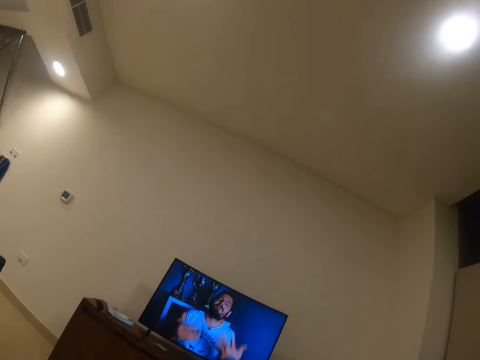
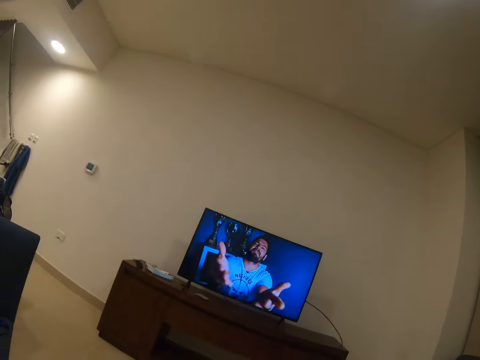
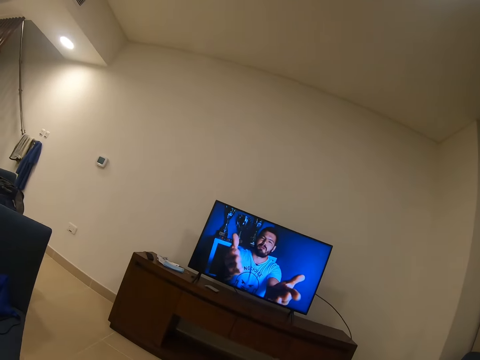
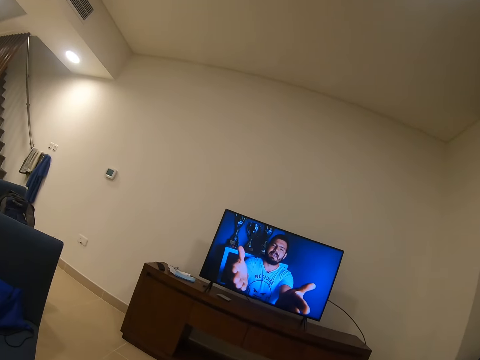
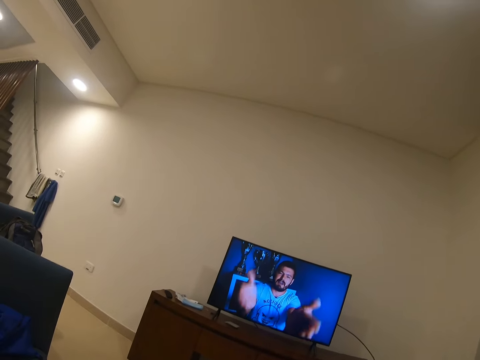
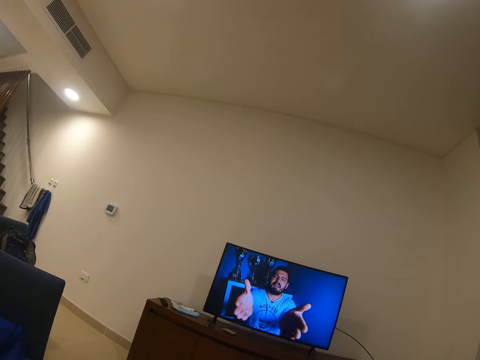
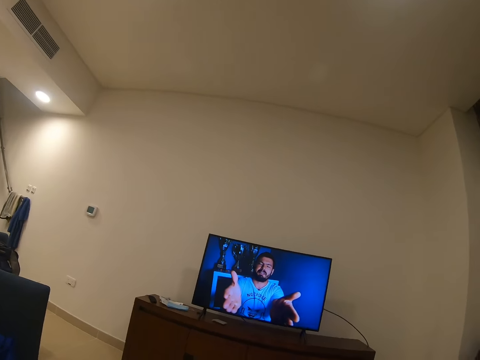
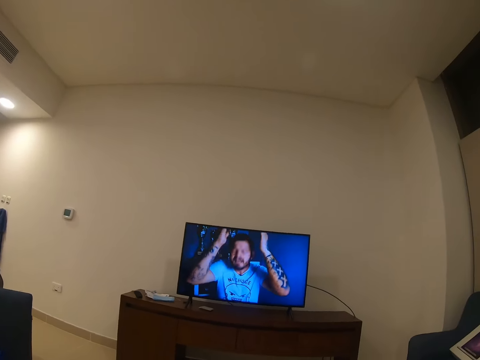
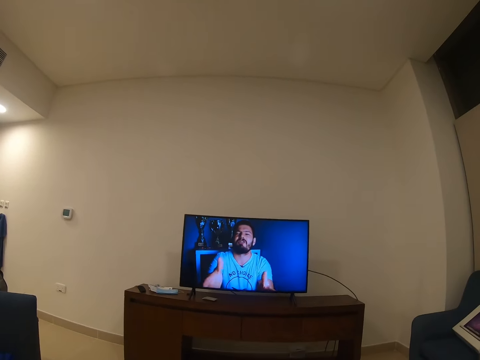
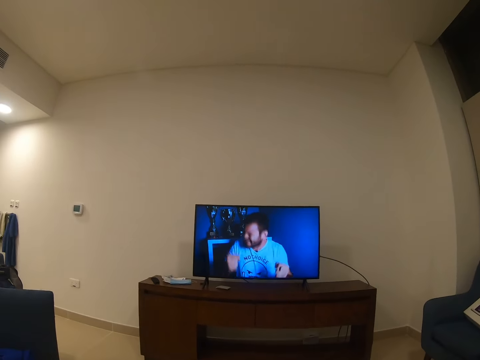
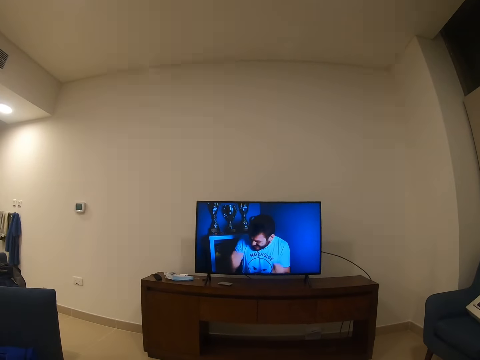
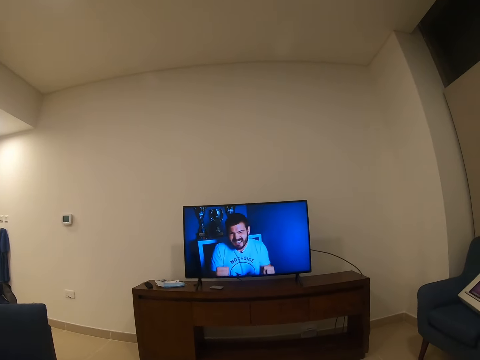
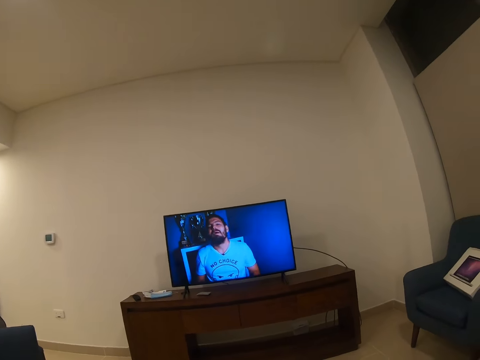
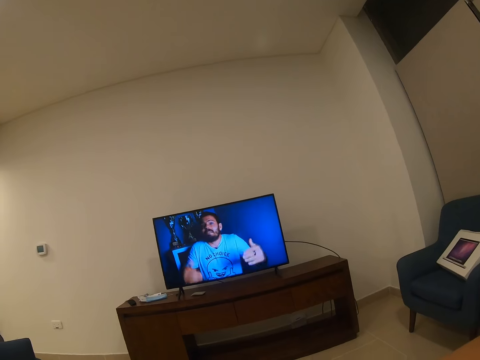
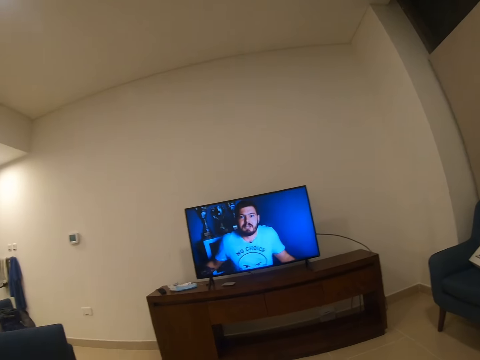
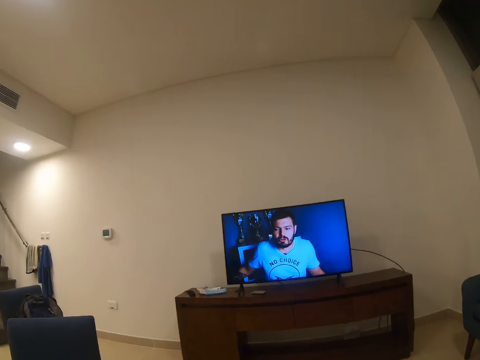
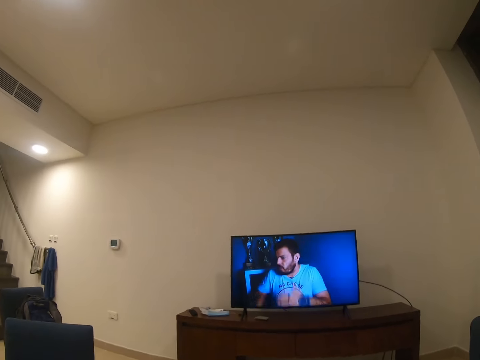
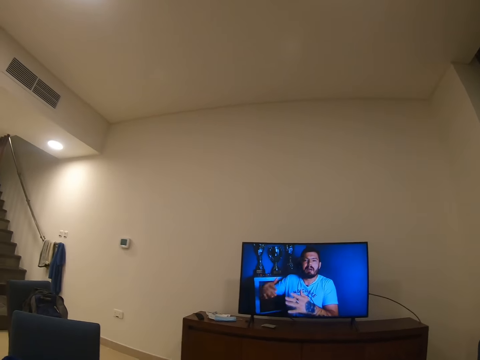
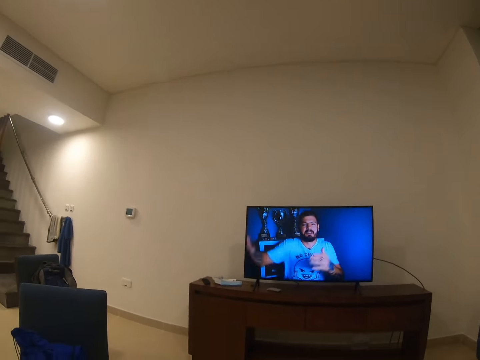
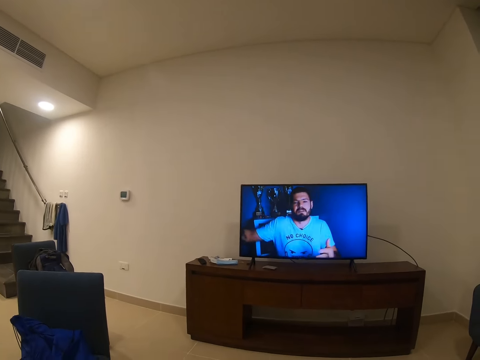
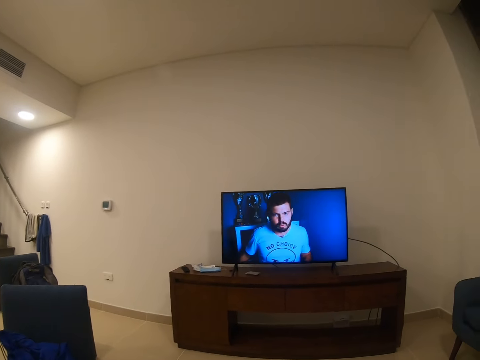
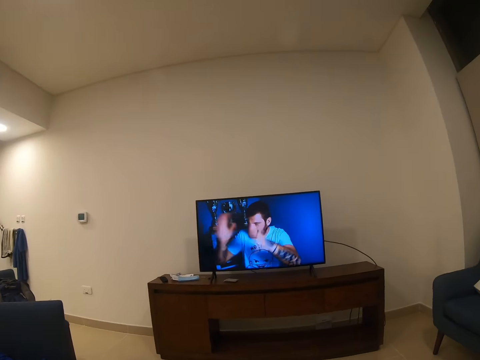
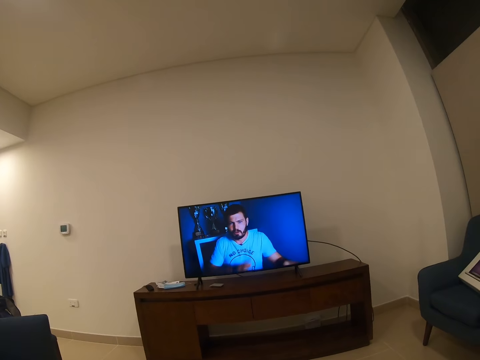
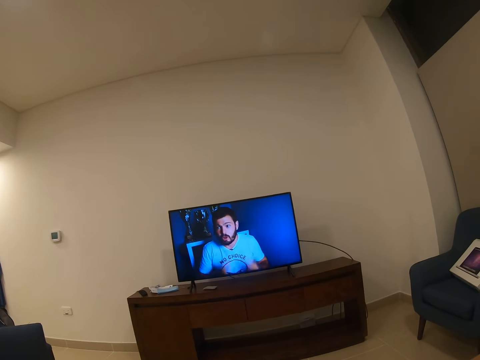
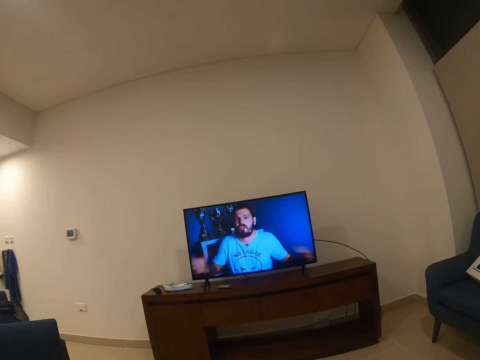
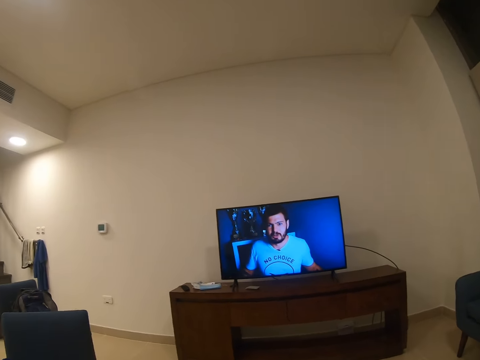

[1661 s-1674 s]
The camera wearer watches the television.

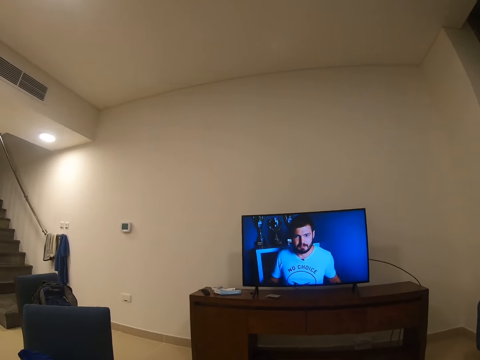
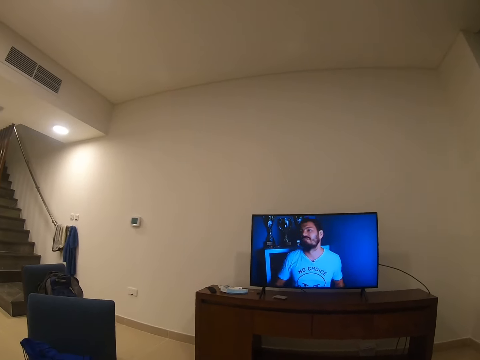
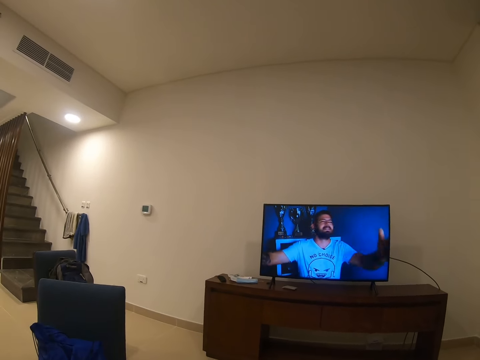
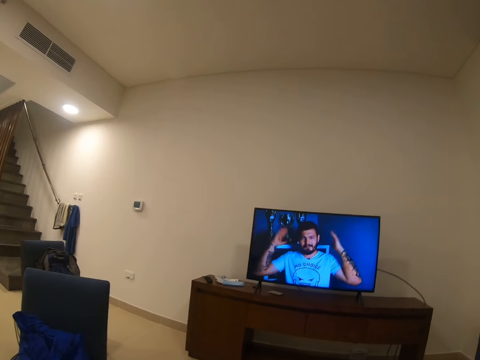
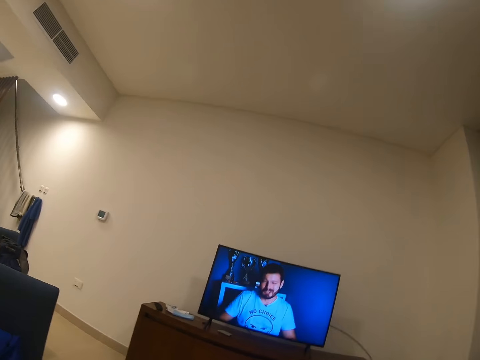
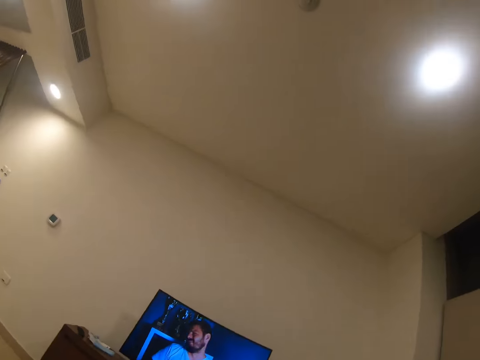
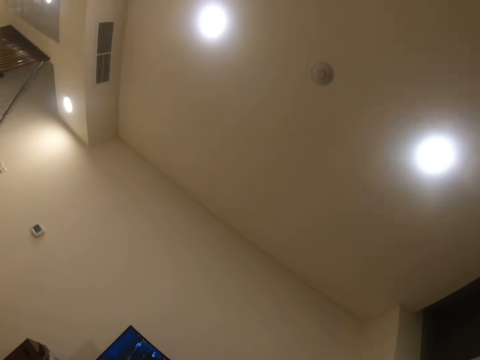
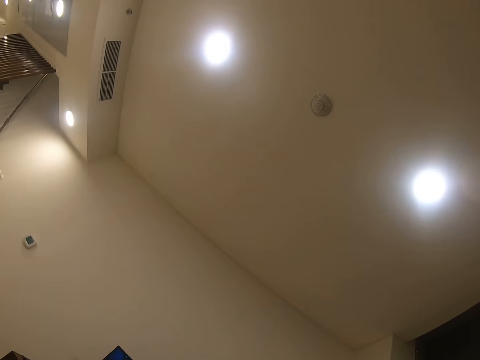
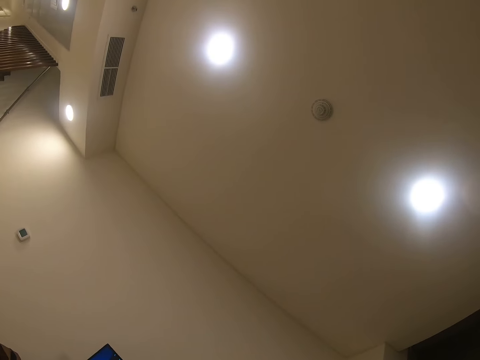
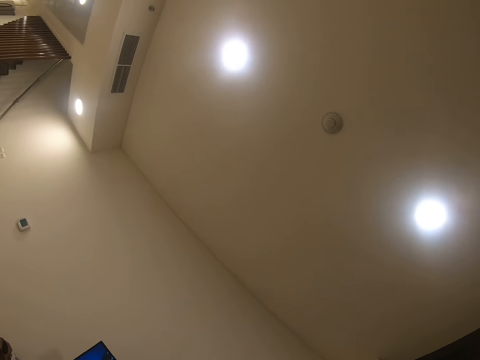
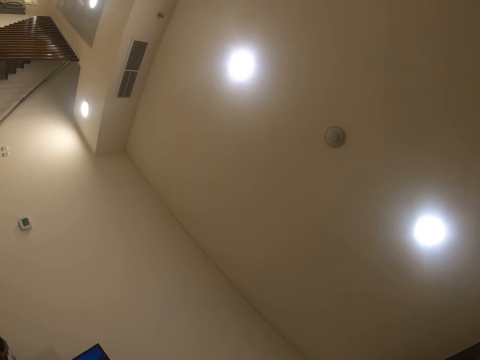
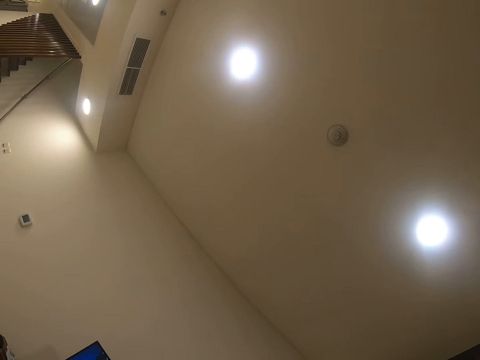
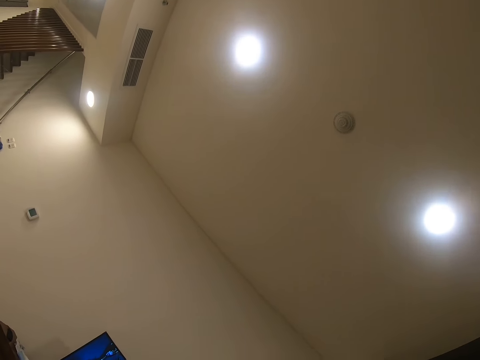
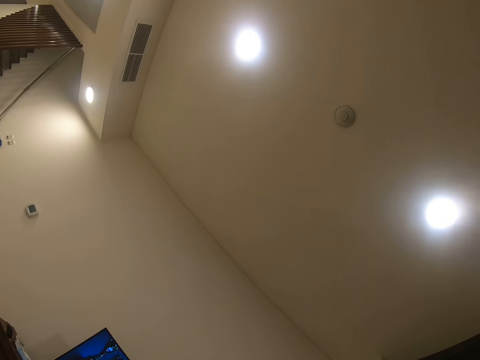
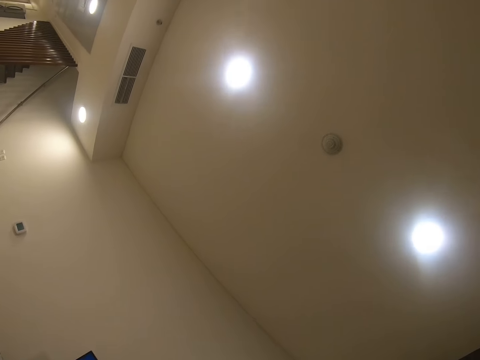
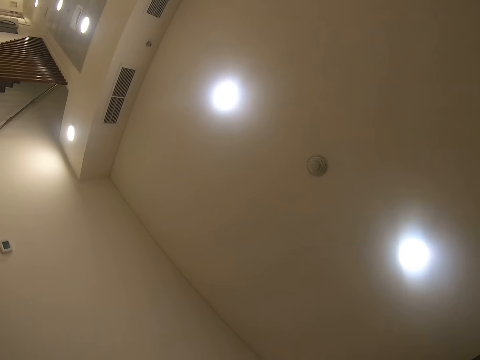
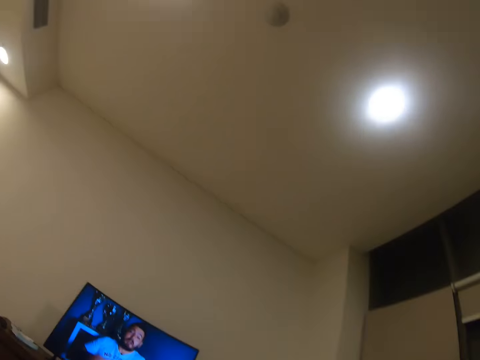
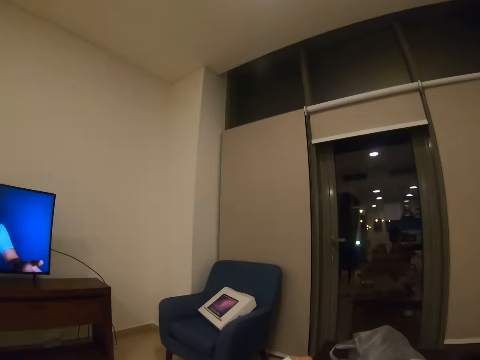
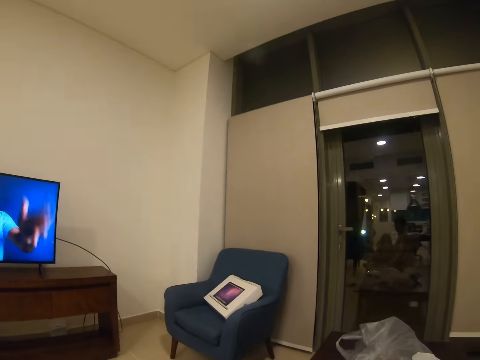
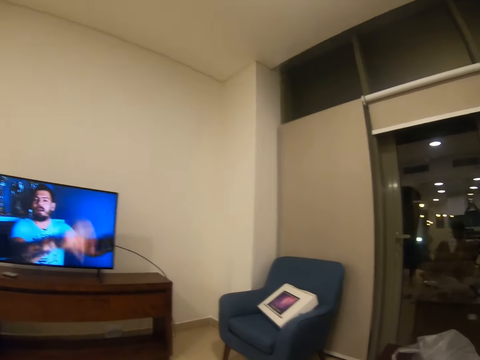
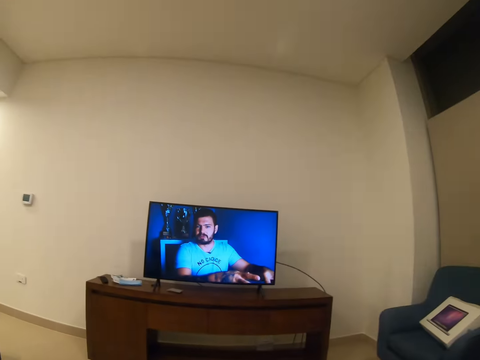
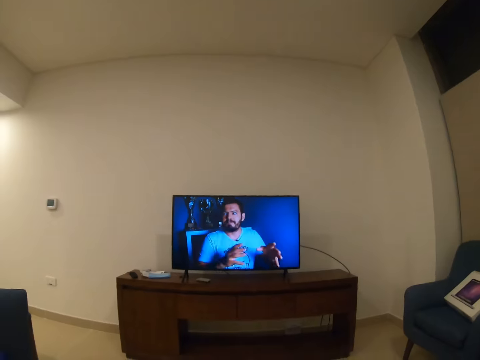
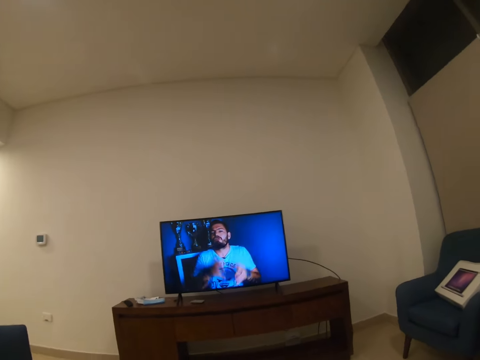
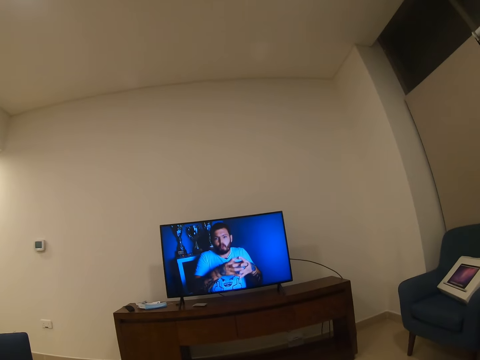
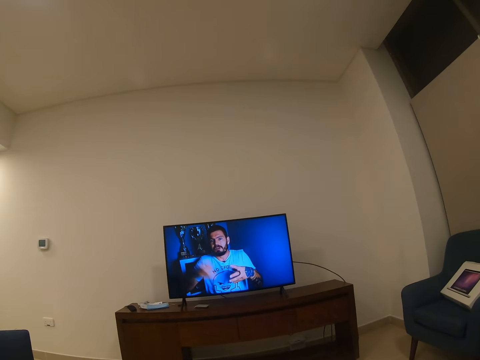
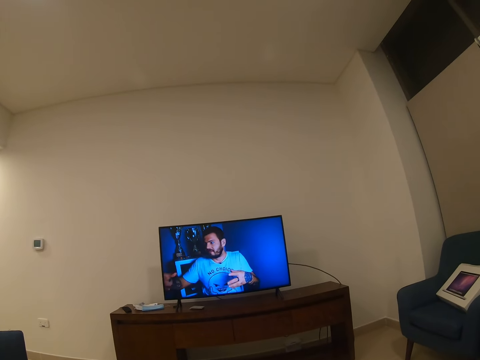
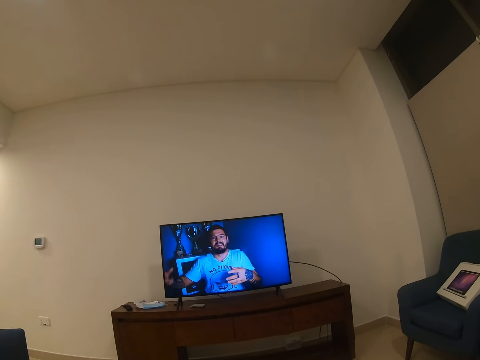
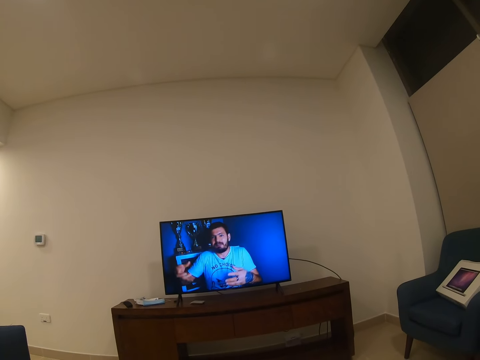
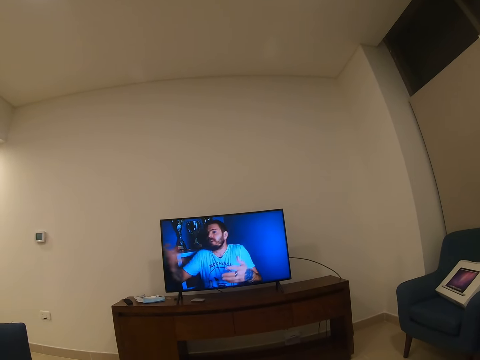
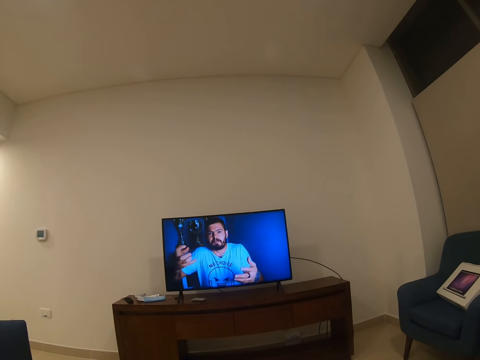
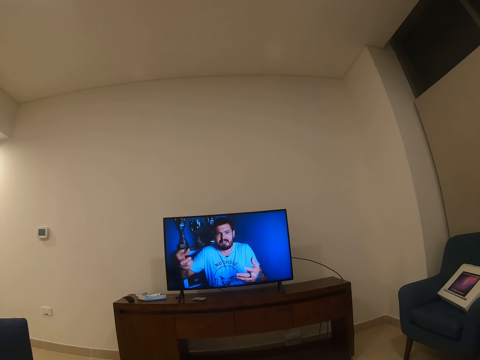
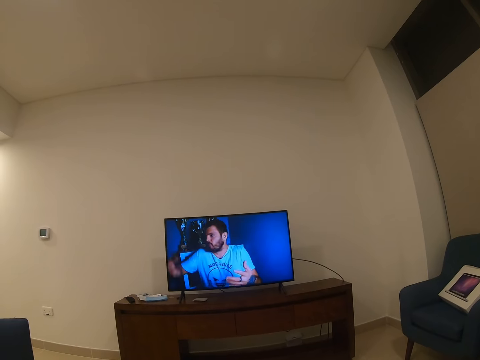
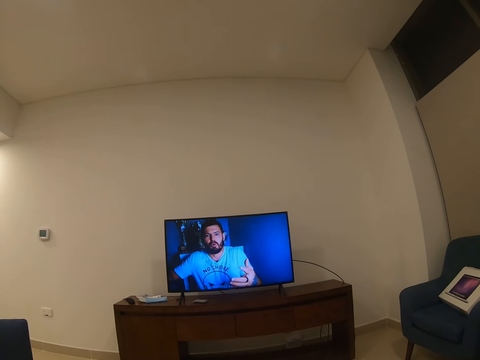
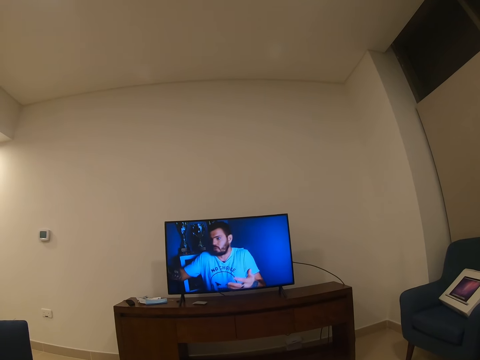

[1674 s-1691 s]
The camera wearer looks around. They look up at the ceiling. They watch the television. They move their hand down.
